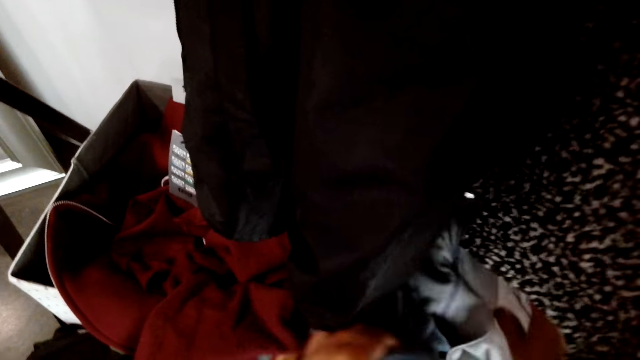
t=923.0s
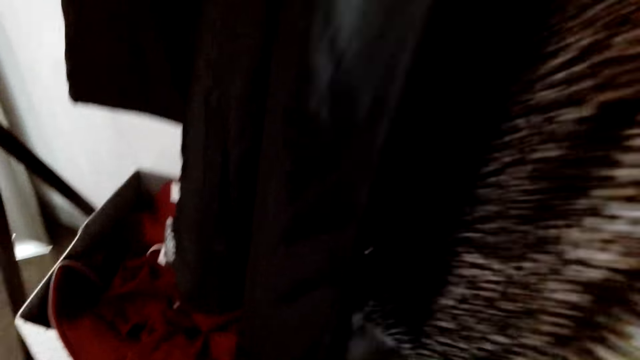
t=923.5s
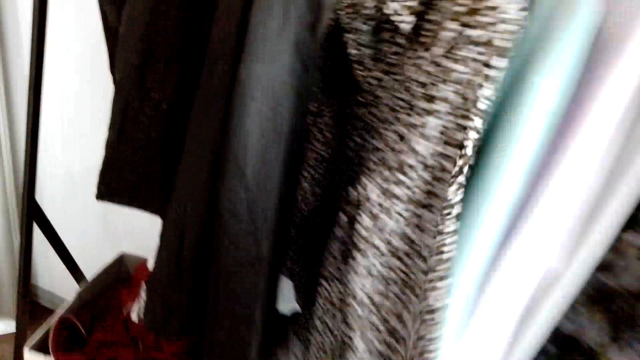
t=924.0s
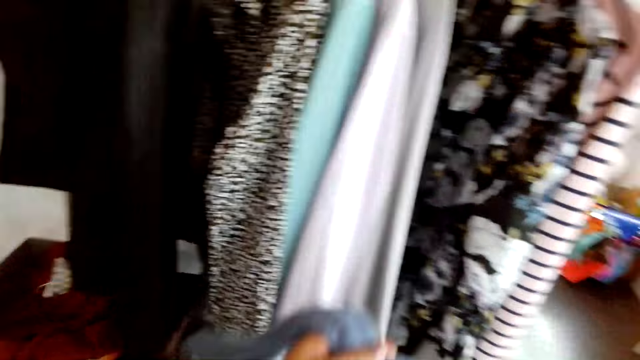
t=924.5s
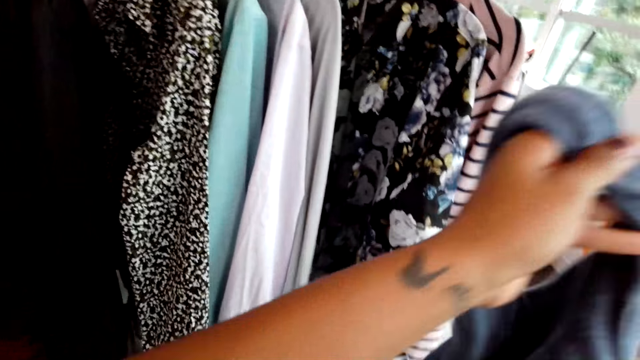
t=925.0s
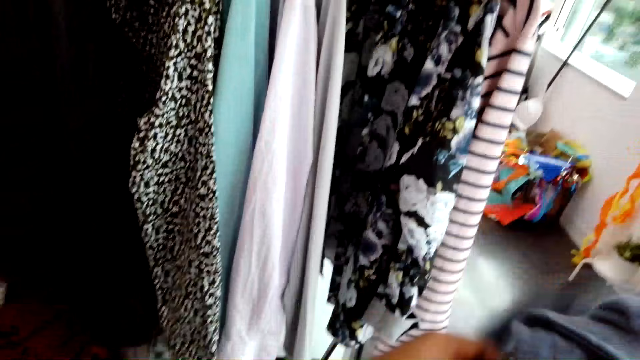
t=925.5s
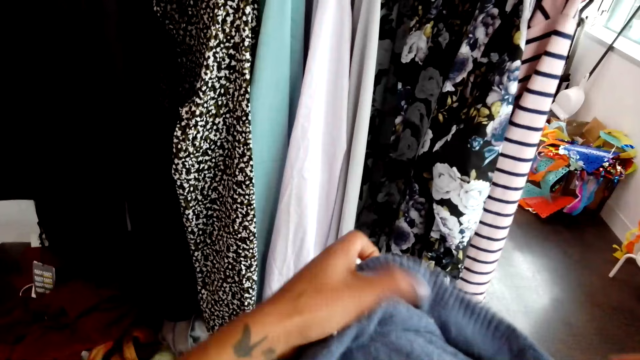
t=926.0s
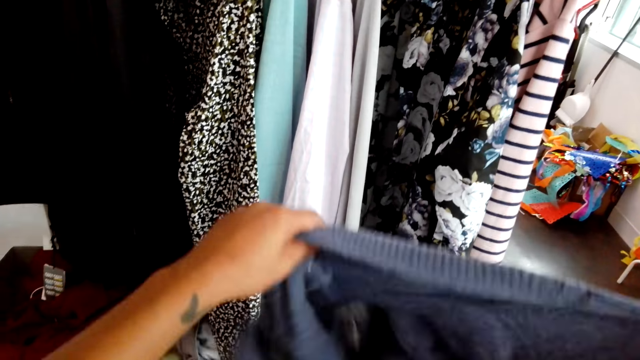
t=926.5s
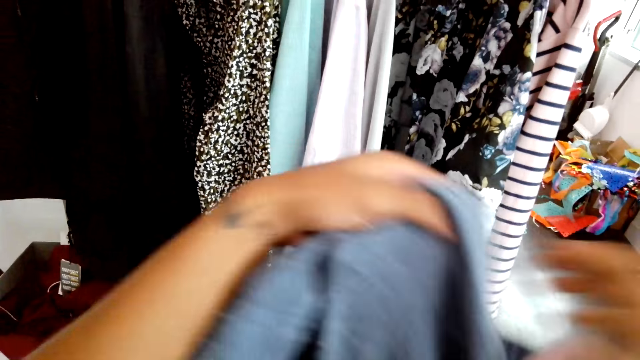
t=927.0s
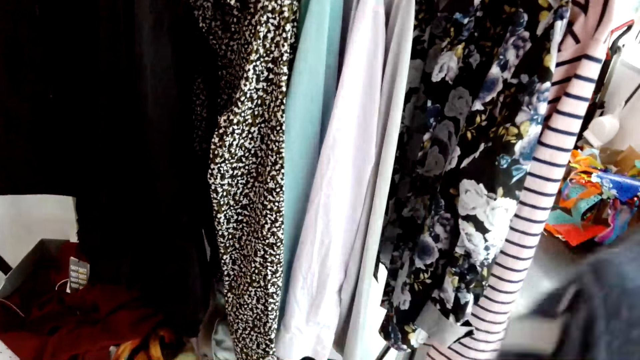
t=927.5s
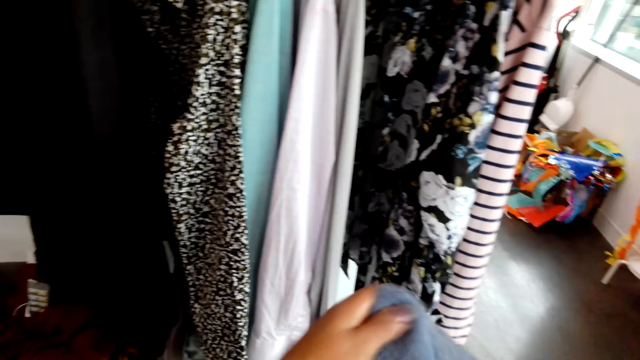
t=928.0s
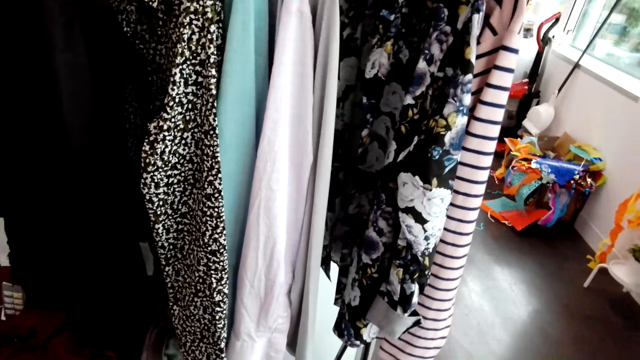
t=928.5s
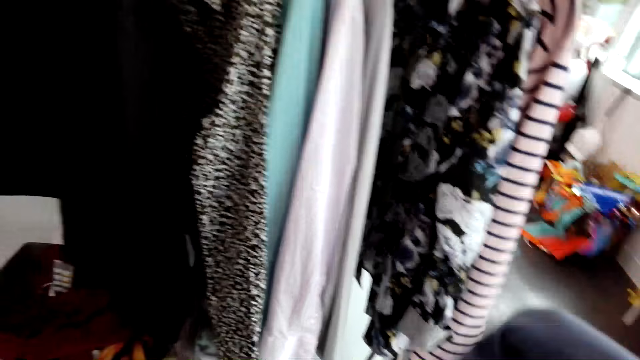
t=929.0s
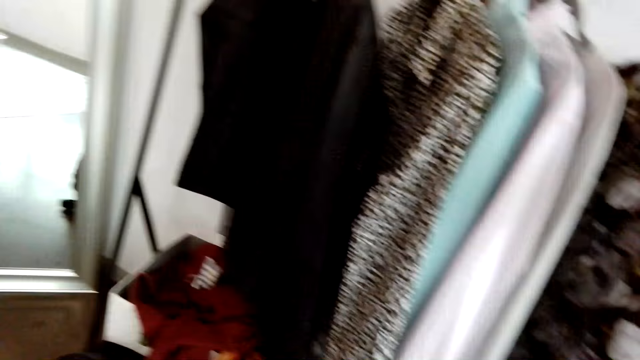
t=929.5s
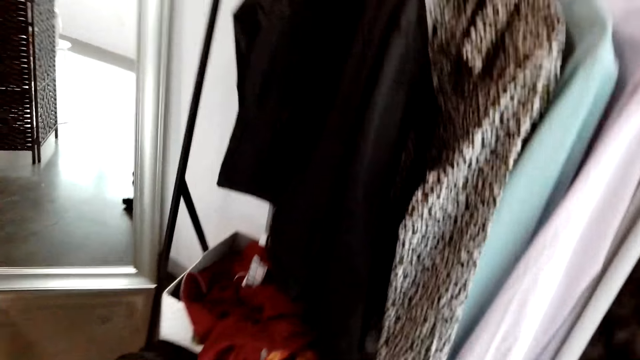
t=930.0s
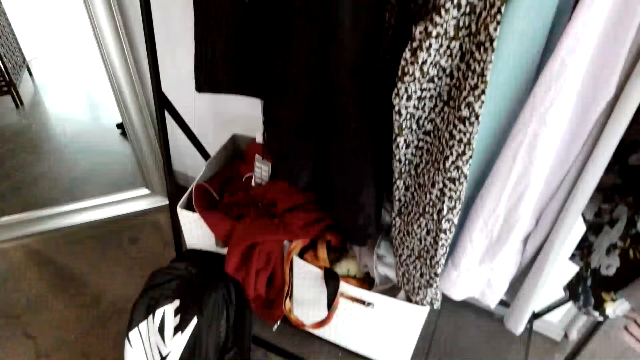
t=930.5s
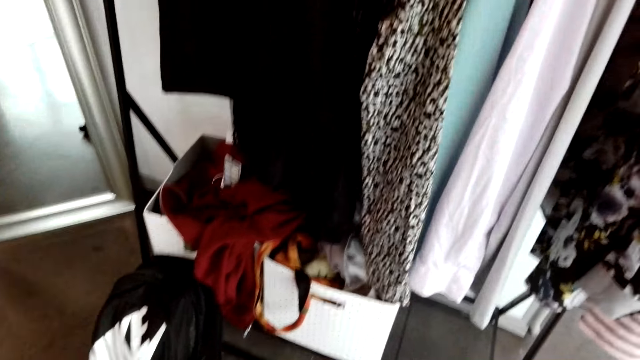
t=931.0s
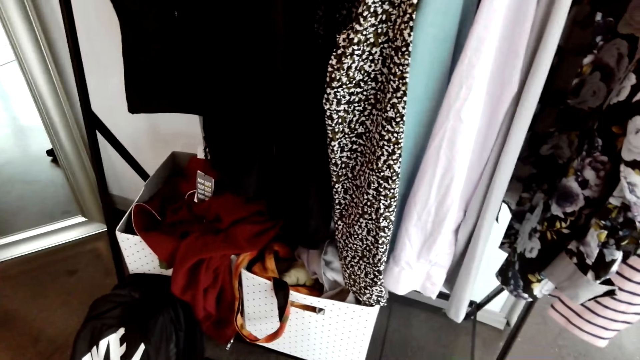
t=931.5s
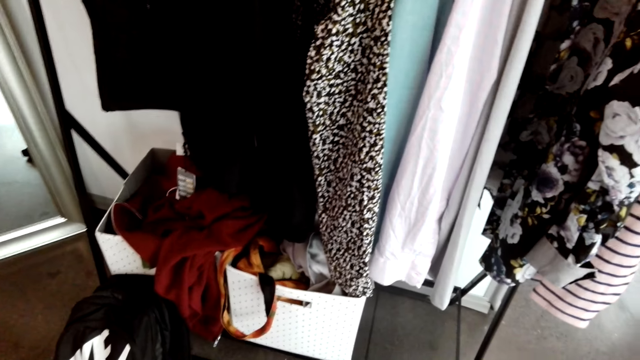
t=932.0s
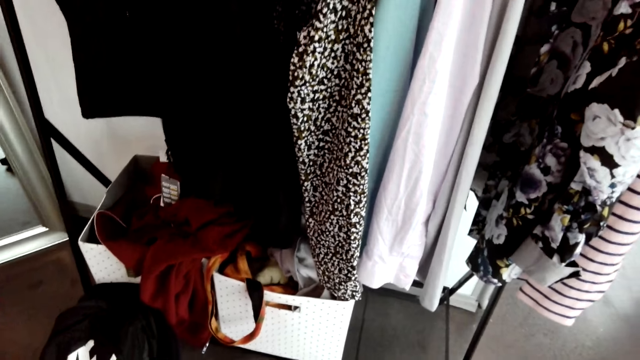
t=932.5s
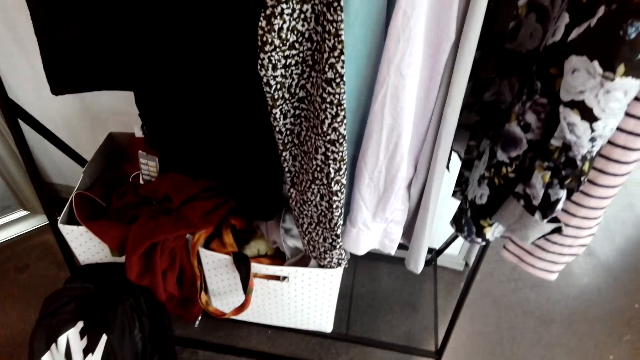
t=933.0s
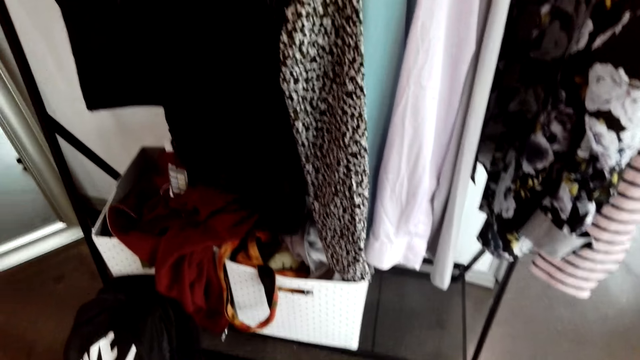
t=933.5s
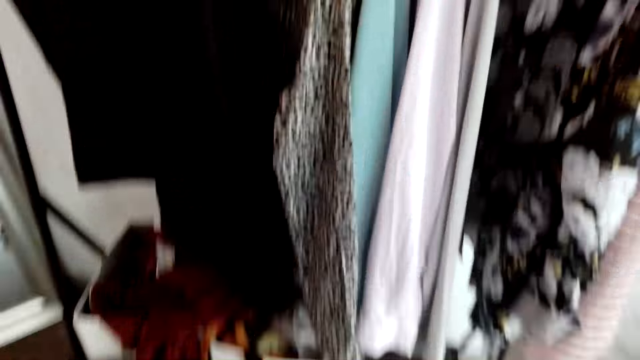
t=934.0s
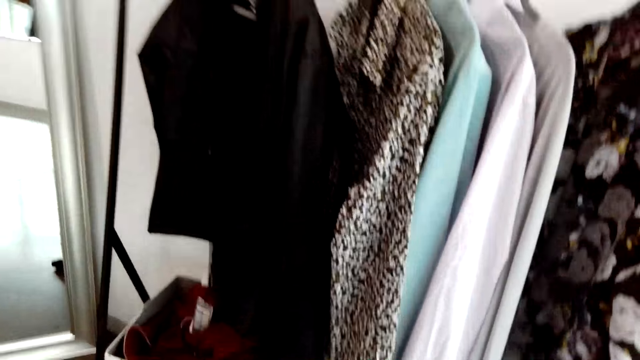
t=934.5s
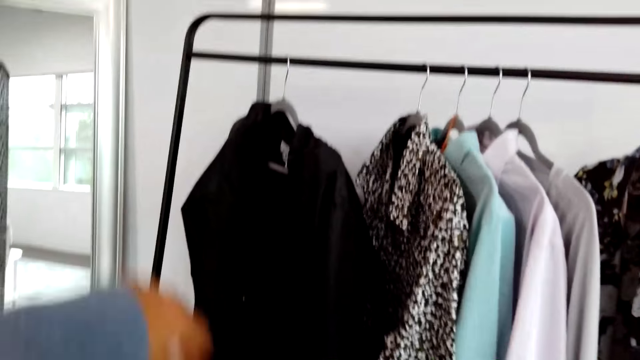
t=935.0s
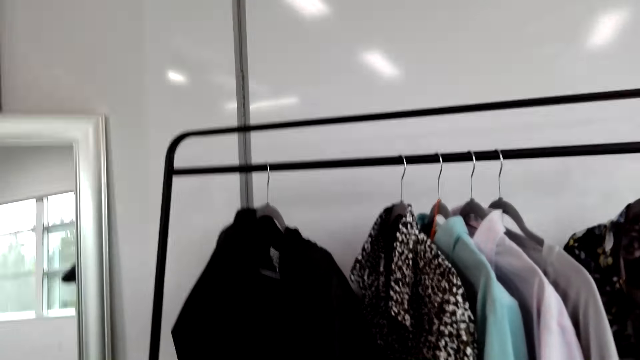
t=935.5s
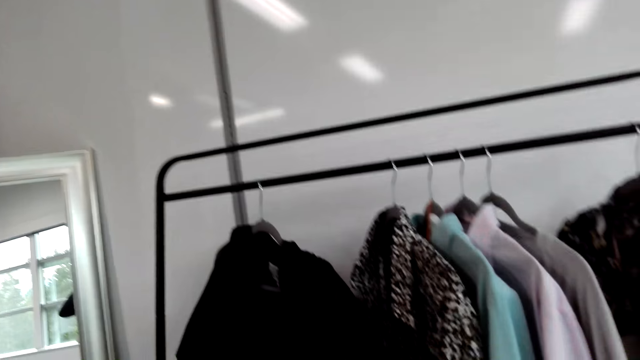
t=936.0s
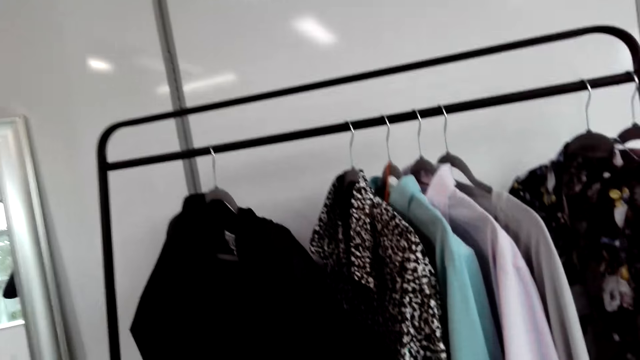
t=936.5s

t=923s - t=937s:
The camera wearer picks up a sweater with the left hand. They hold the sweater with the left hand. They stretch the sweater. They hold it with the right hand. They hold the sweater with the left hand. They wear the sweater. They look around the house.

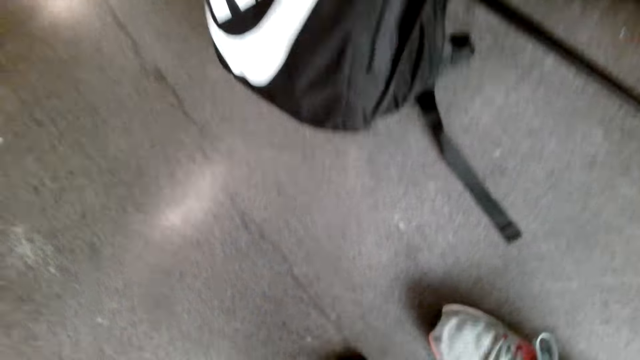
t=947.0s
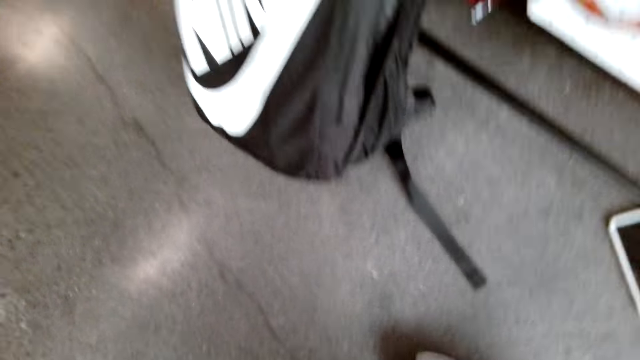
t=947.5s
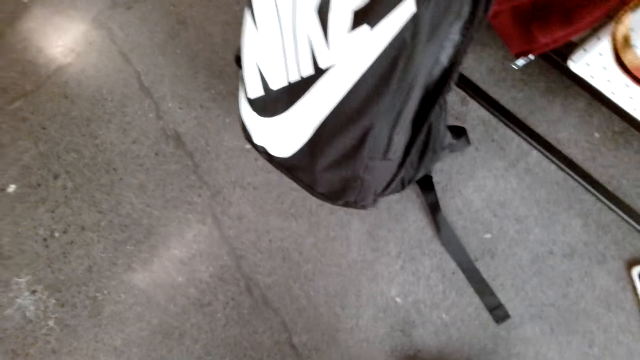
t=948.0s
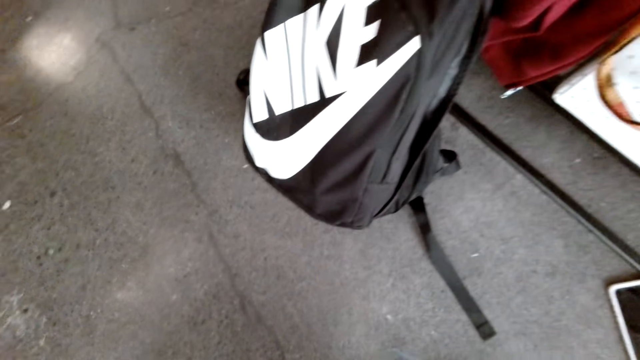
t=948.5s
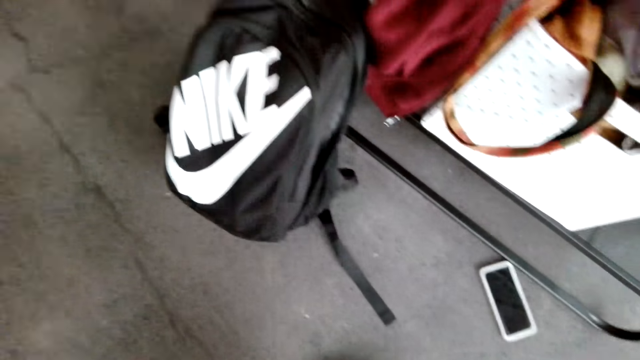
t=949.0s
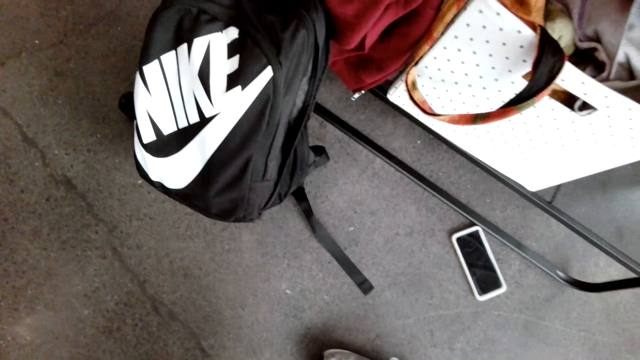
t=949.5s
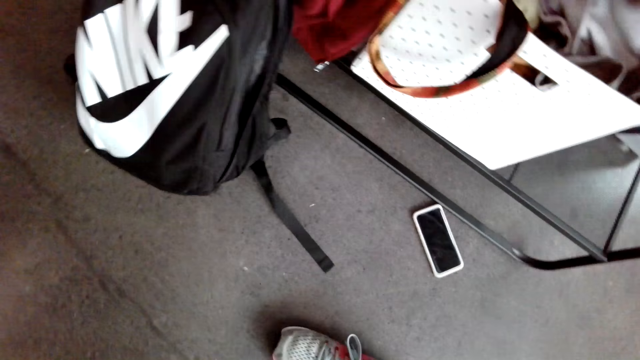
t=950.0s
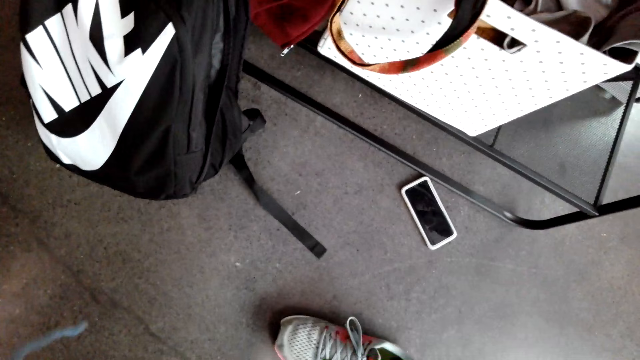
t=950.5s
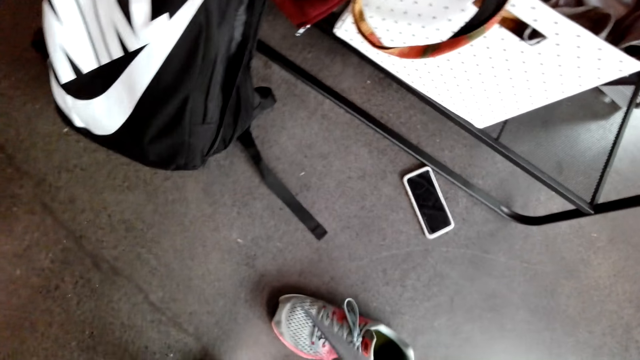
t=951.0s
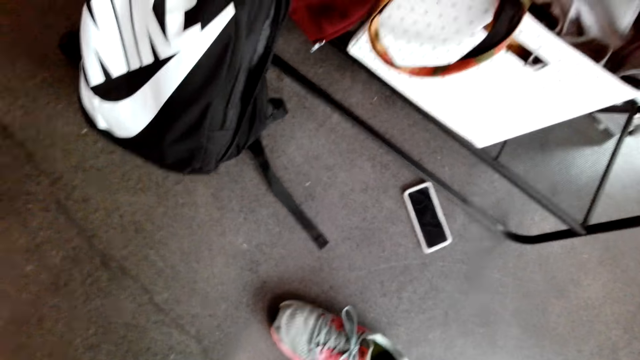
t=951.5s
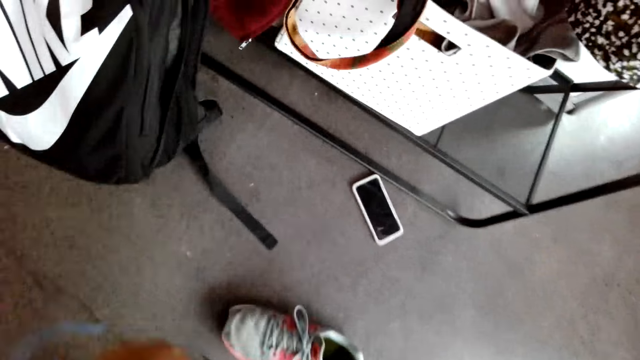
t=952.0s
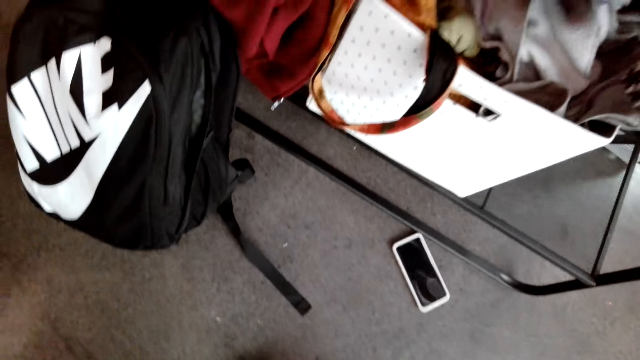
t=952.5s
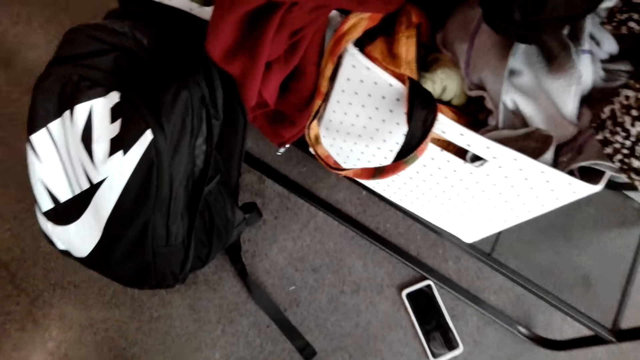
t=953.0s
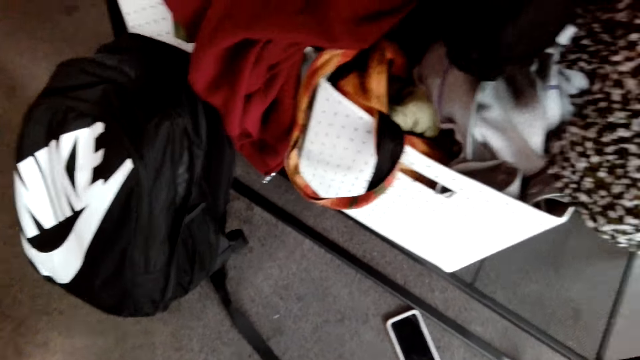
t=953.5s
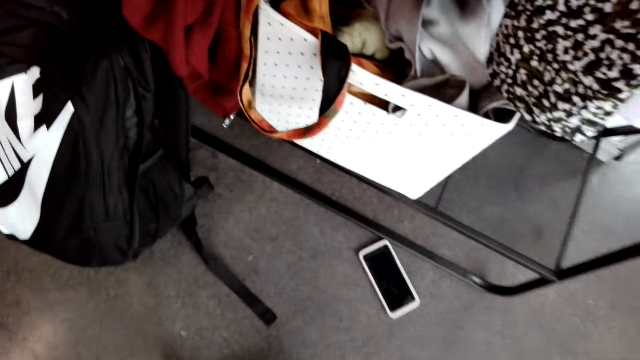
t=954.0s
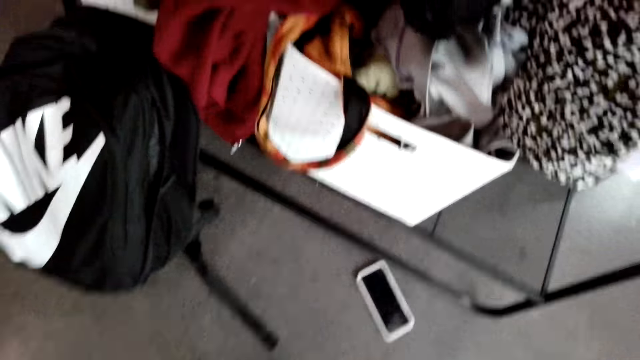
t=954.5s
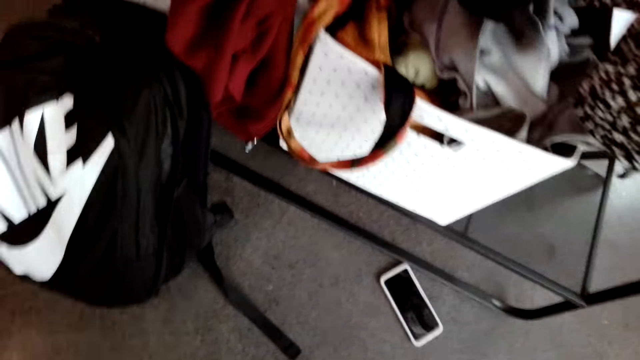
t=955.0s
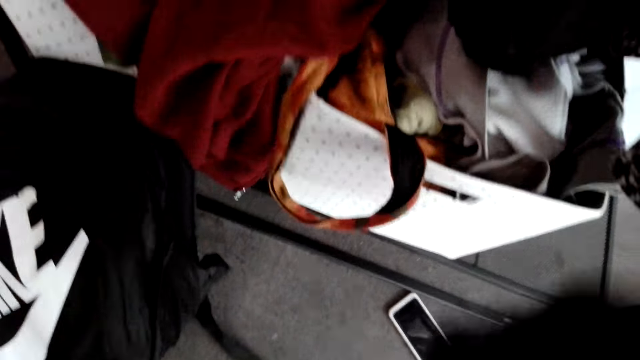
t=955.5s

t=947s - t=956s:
The camera wearer moves the left hand.
